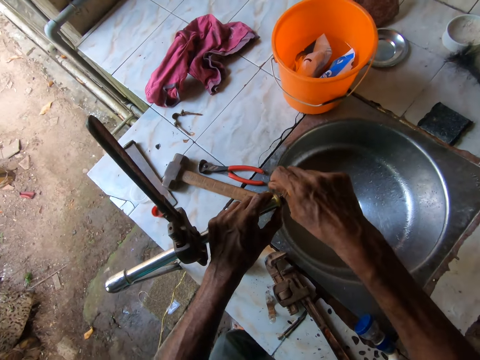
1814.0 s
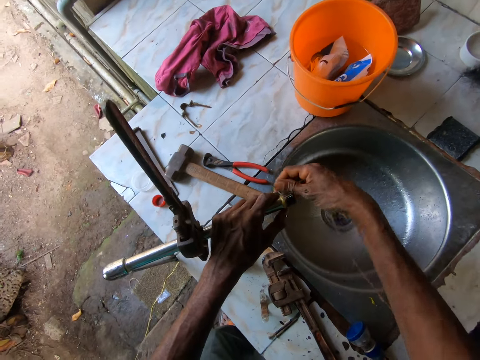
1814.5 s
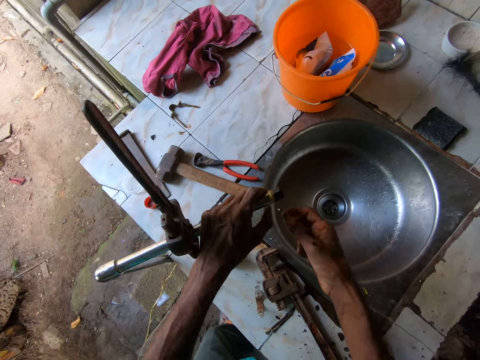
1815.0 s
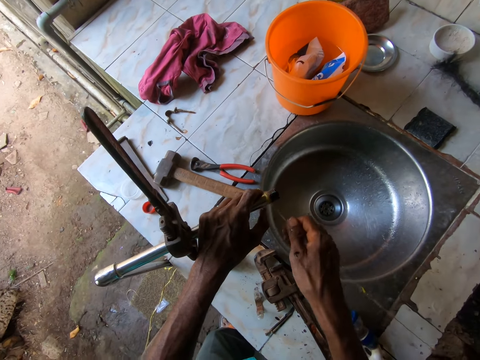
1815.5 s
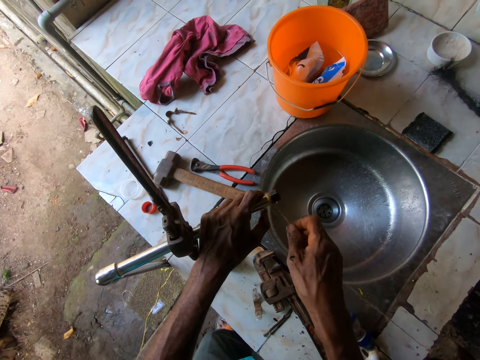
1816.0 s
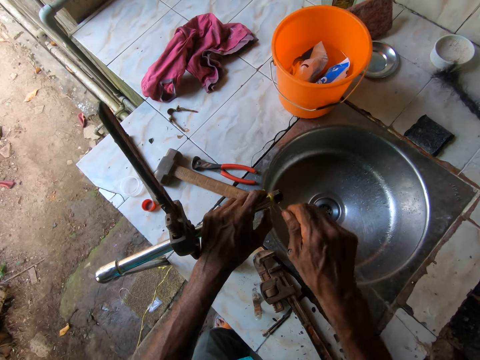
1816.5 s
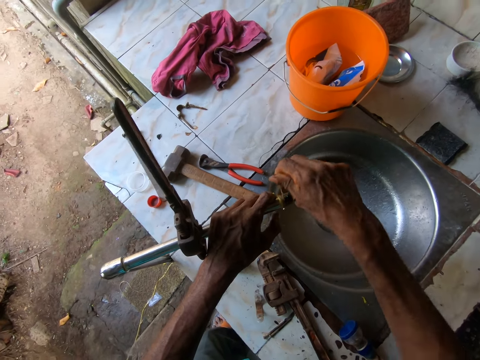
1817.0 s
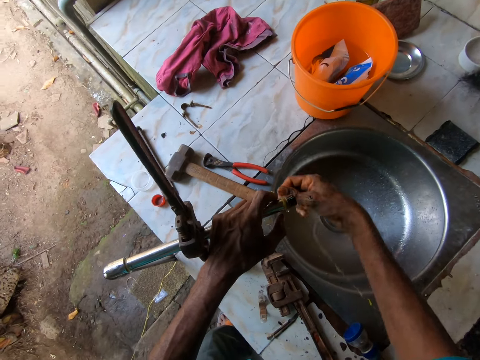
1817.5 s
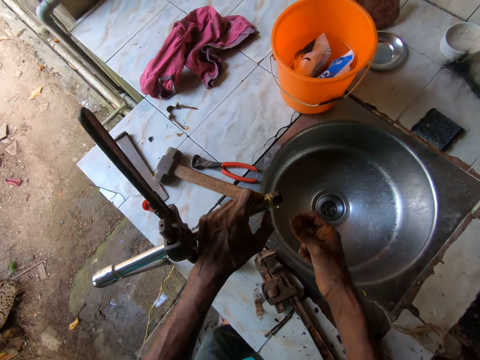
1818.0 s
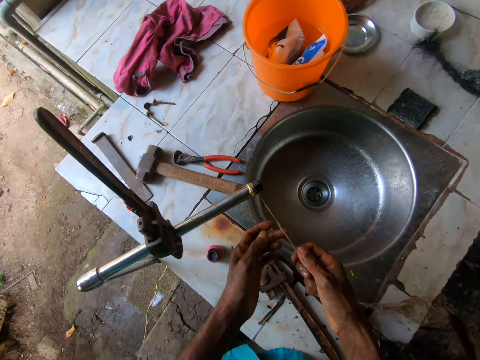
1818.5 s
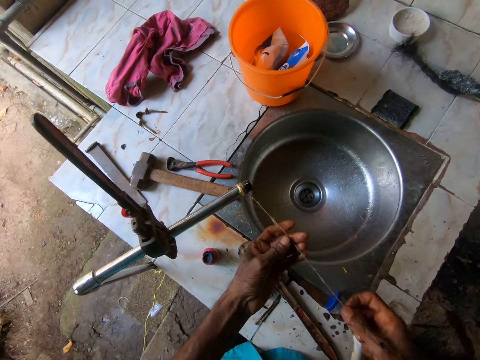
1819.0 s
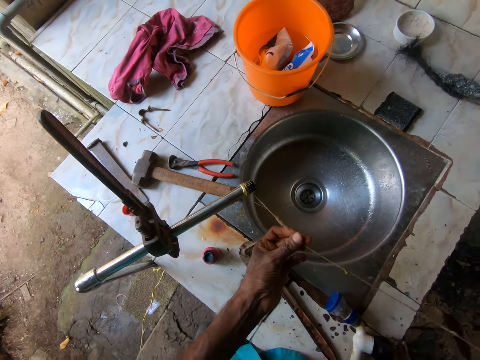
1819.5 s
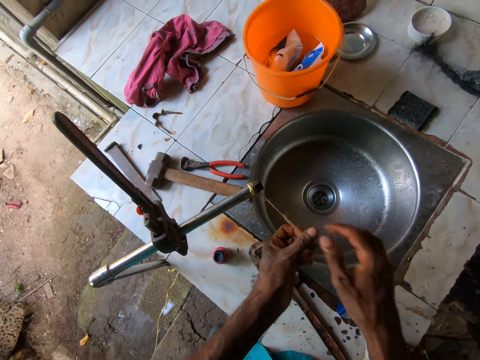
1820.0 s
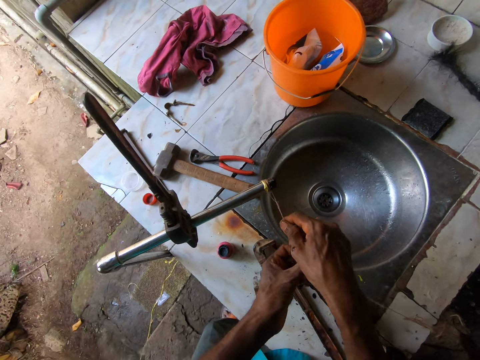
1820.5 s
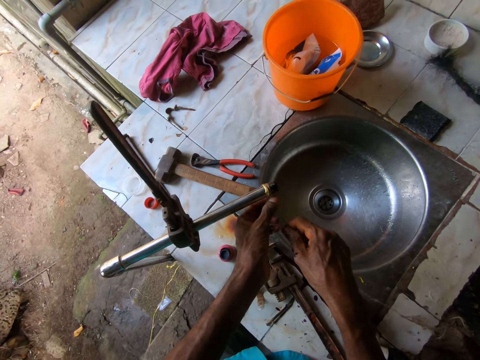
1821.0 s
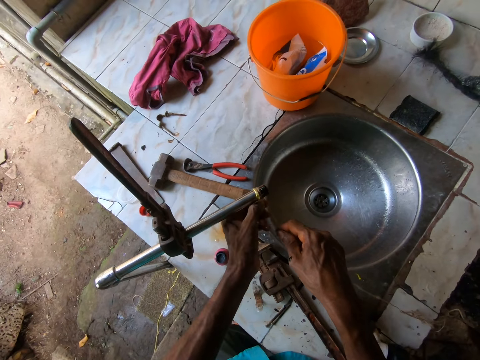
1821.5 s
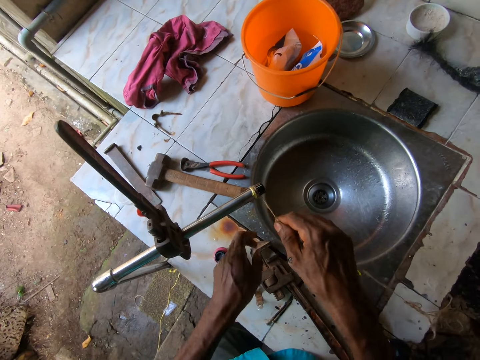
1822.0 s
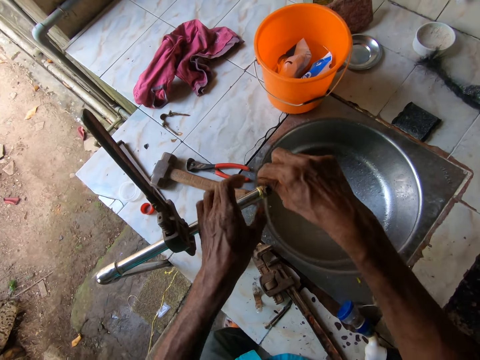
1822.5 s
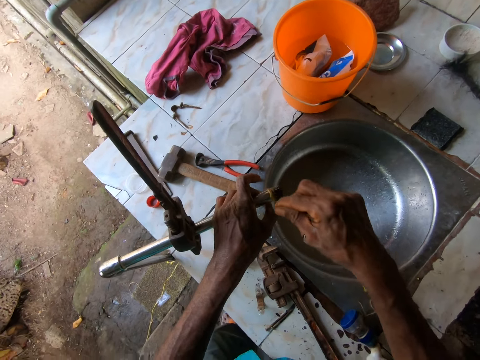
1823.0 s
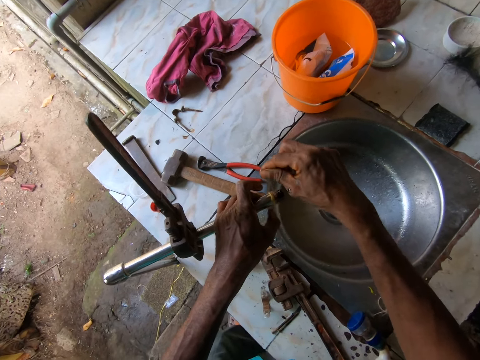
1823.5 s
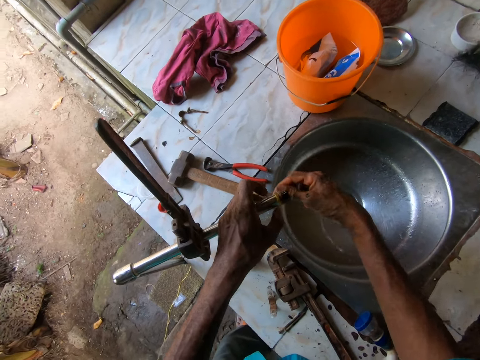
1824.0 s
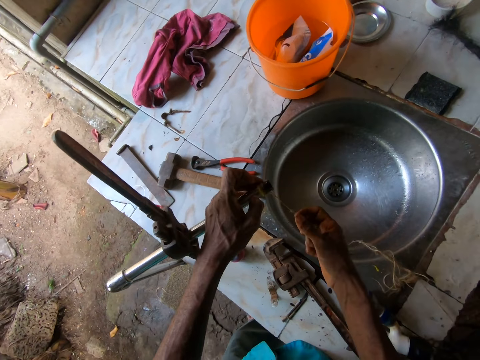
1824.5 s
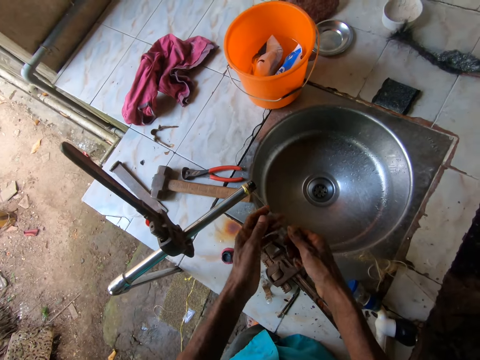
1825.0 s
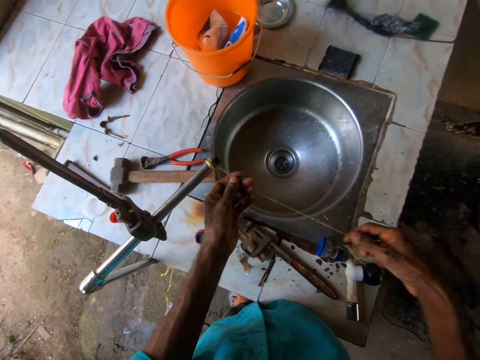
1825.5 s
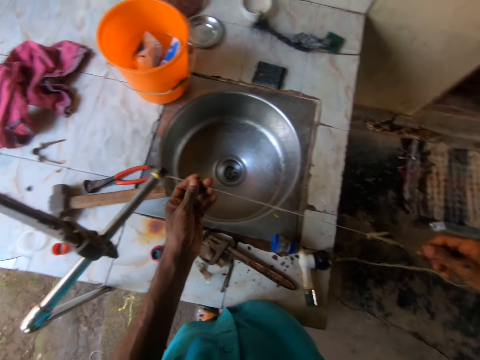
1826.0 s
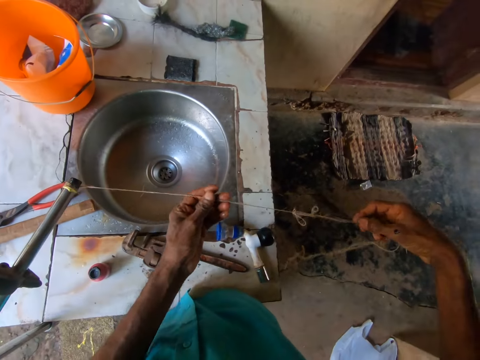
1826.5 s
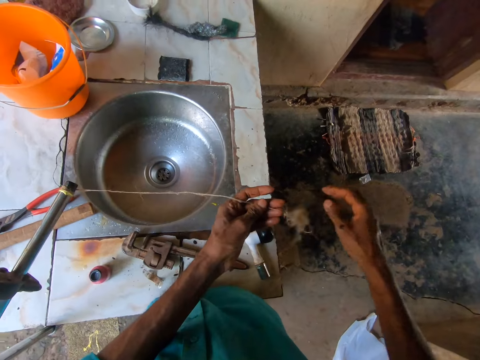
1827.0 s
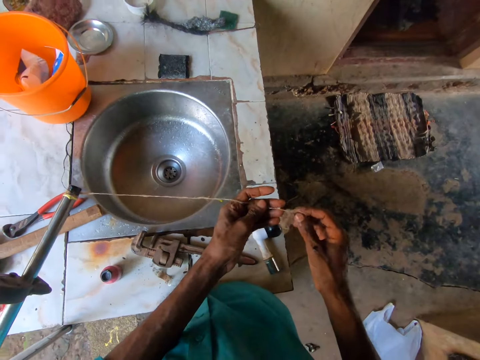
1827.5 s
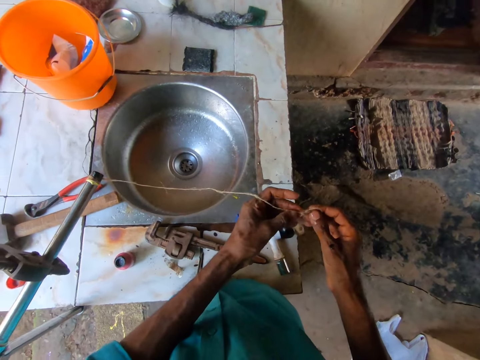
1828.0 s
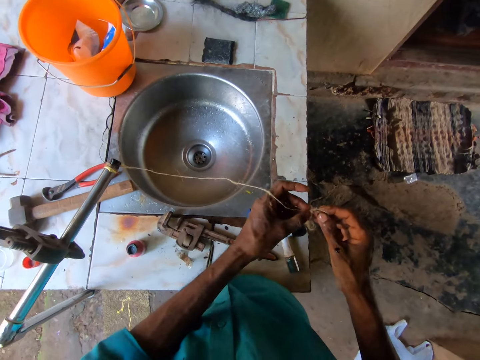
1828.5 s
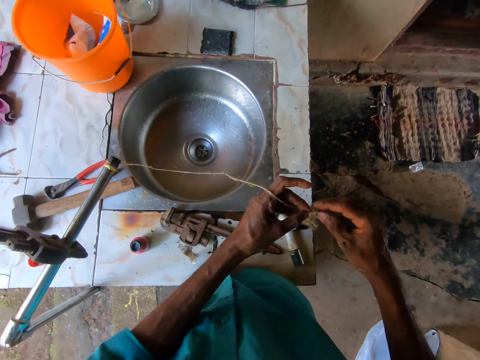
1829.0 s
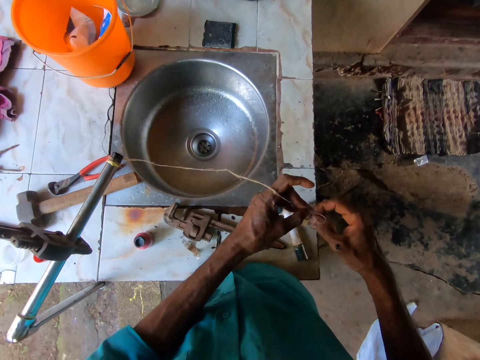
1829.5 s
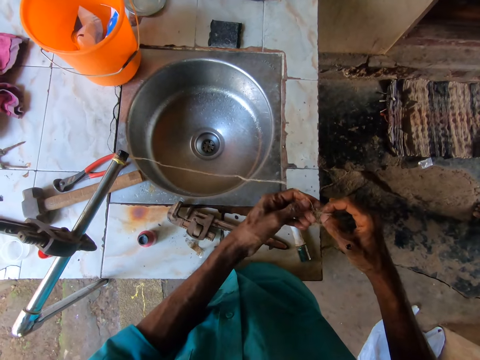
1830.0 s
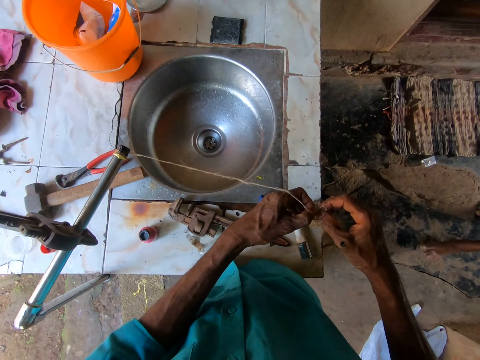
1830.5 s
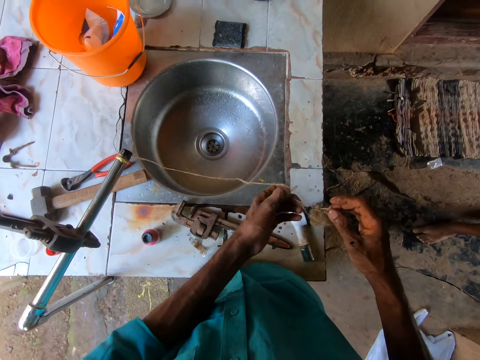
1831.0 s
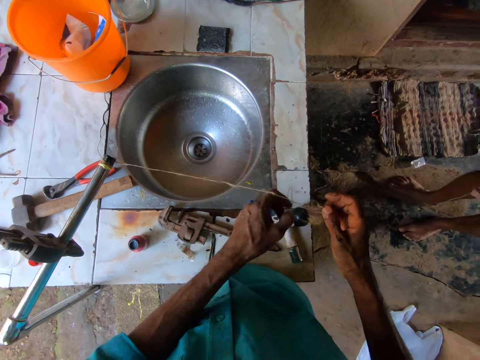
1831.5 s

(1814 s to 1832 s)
The camera wearer detangles the thread with both hands. They untie a knot on the thread.

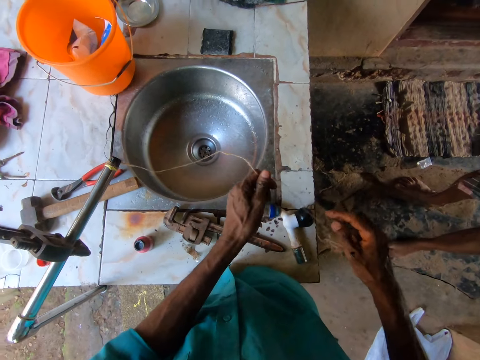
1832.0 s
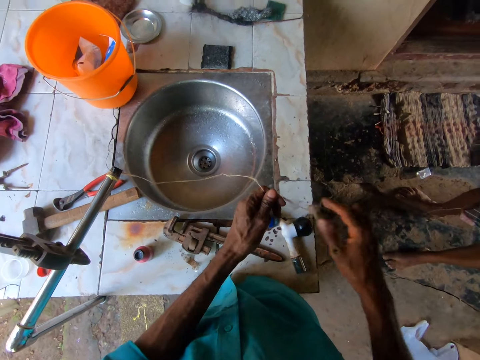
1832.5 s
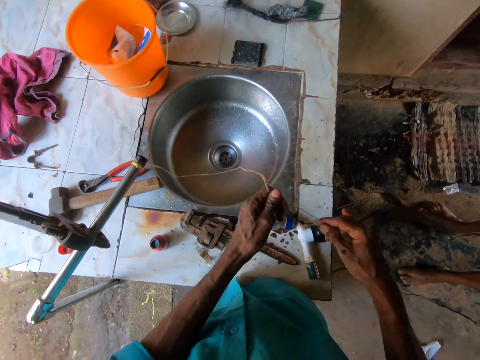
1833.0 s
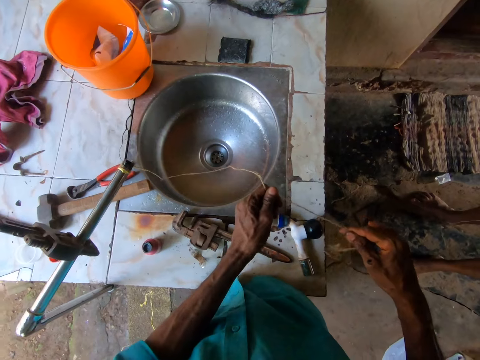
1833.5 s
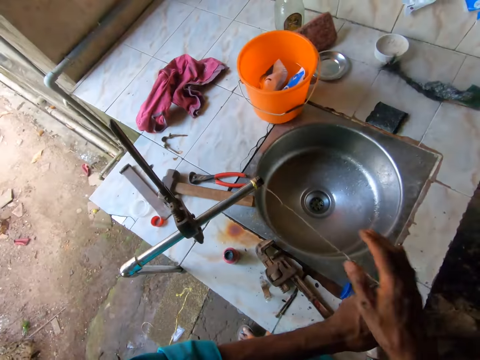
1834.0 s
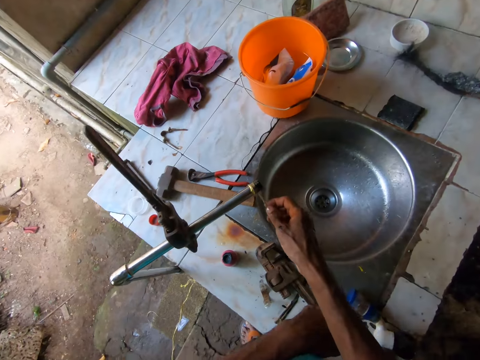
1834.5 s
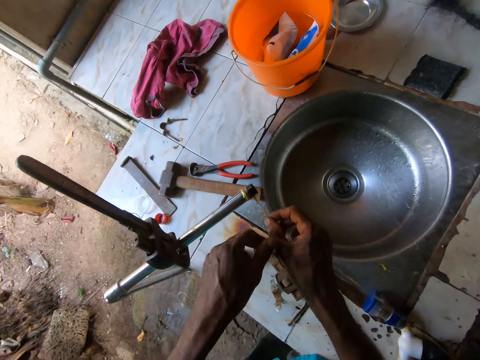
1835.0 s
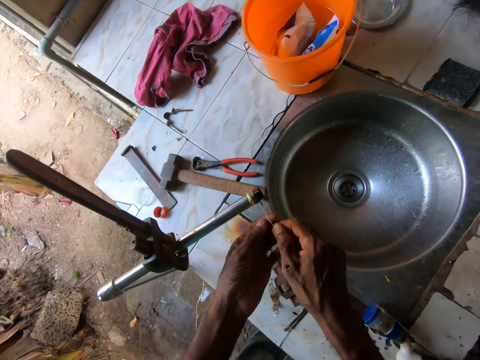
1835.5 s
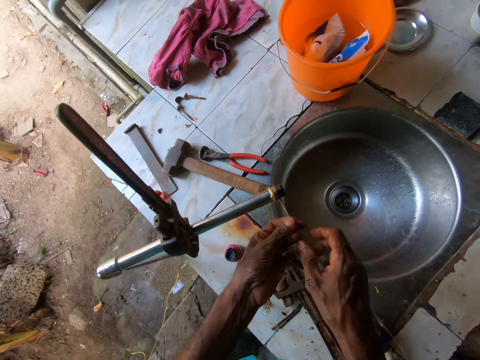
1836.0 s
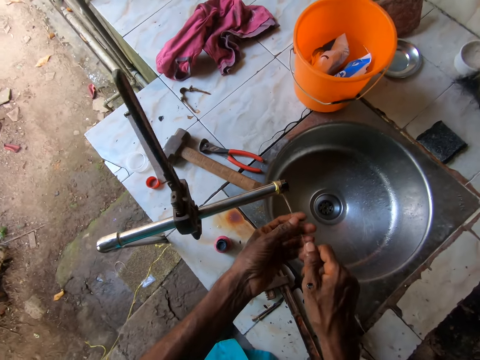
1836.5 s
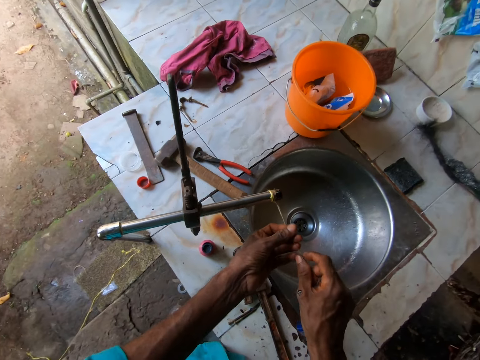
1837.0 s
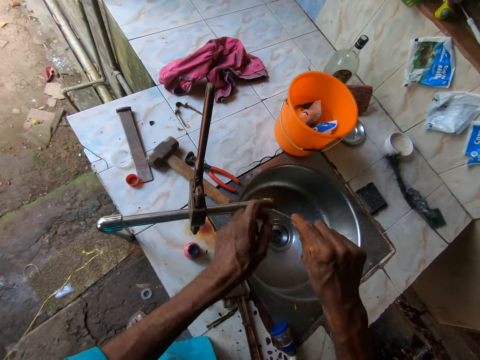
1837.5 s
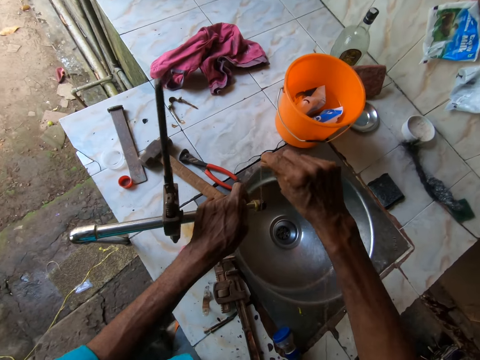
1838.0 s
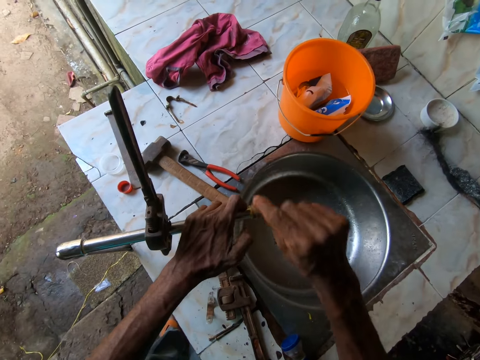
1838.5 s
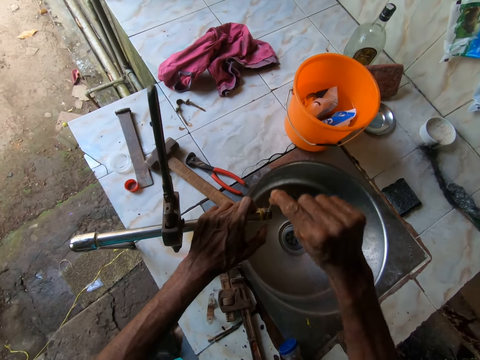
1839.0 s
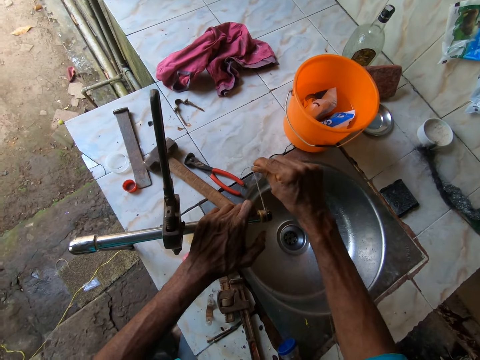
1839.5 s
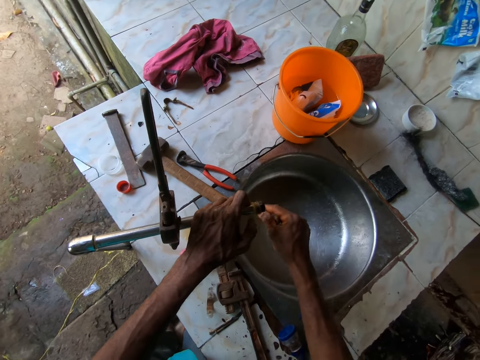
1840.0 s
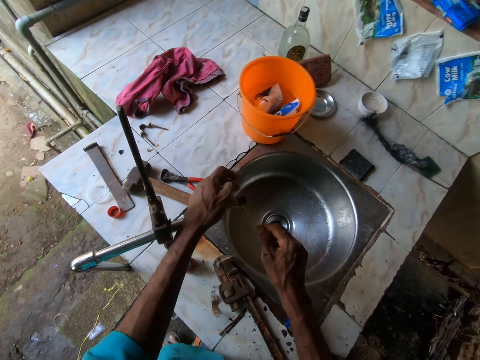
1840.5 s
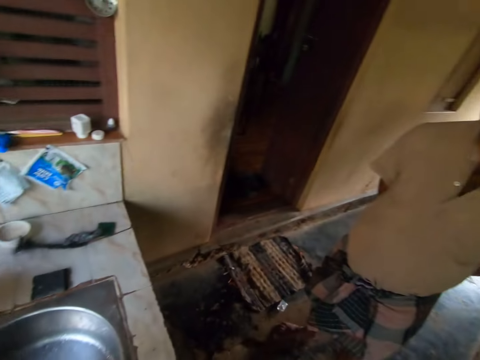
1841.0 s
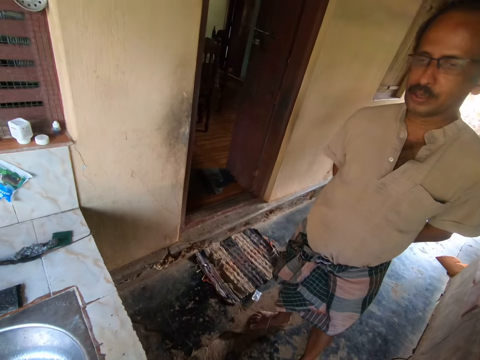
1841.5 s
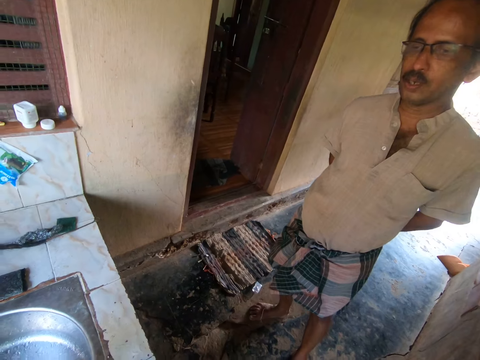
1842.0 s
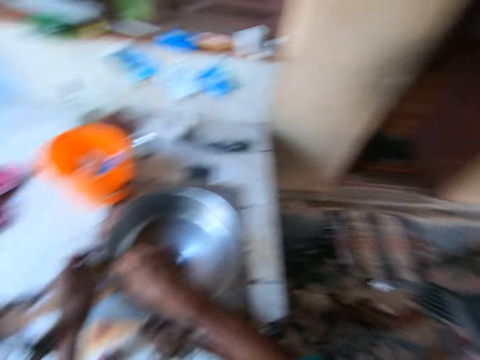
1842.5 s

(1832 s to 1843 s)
The camera wearer straightens the thread. They weave the thread round the pipe opening with both hands. They talk to a person.
